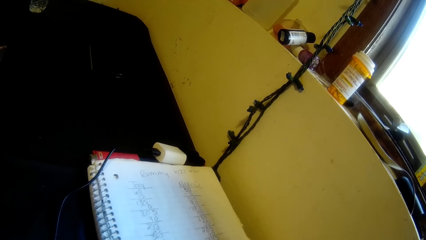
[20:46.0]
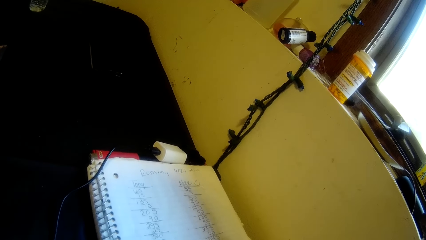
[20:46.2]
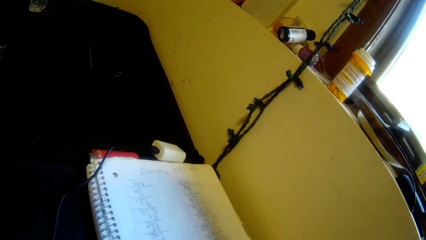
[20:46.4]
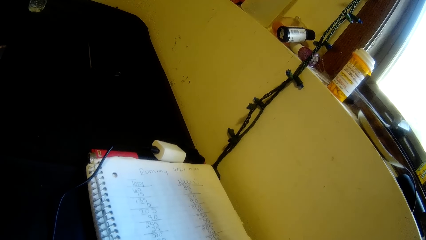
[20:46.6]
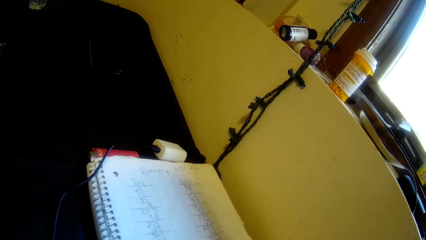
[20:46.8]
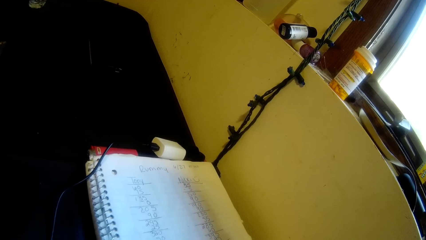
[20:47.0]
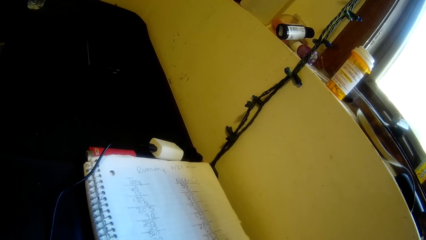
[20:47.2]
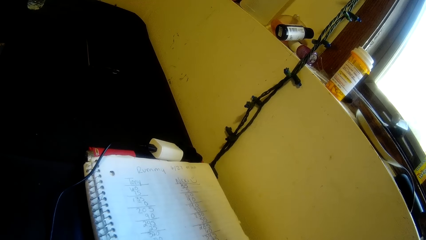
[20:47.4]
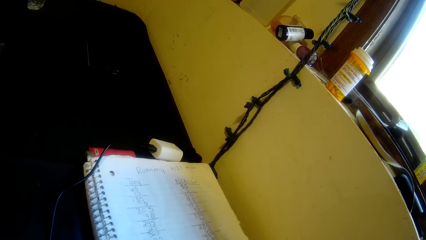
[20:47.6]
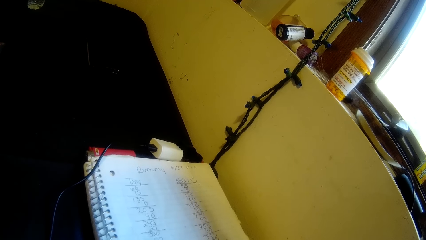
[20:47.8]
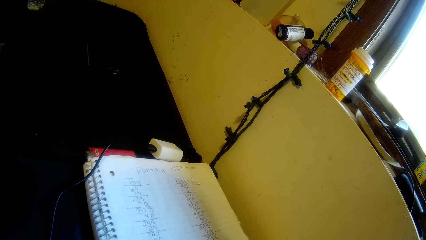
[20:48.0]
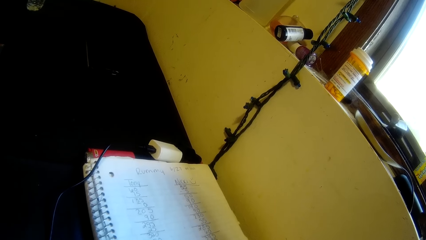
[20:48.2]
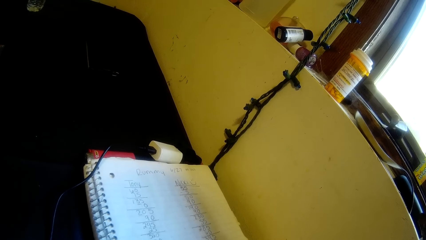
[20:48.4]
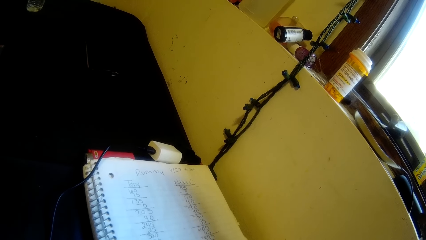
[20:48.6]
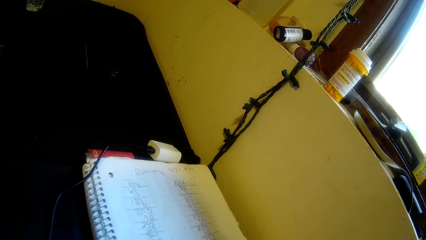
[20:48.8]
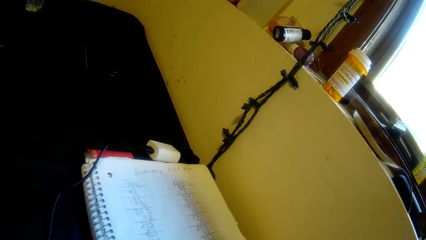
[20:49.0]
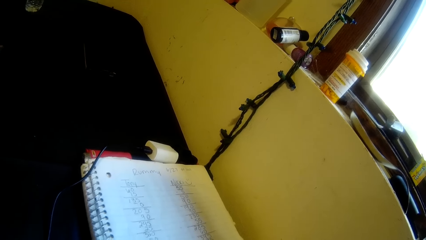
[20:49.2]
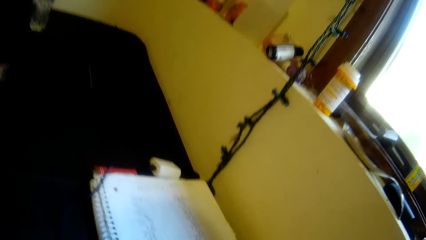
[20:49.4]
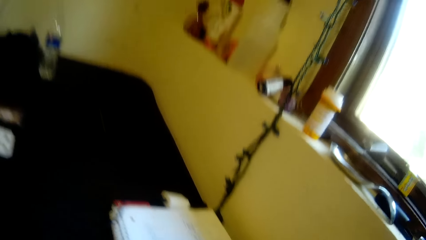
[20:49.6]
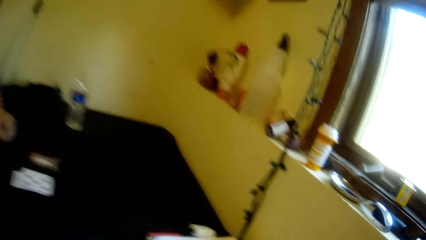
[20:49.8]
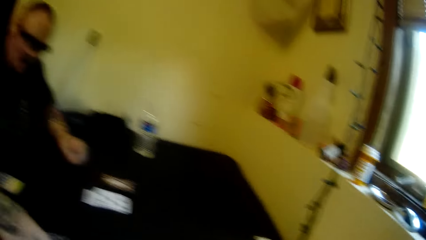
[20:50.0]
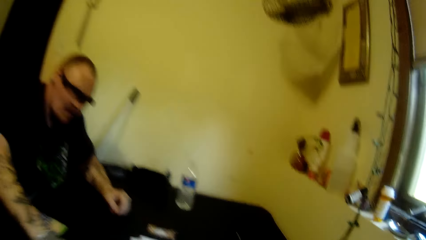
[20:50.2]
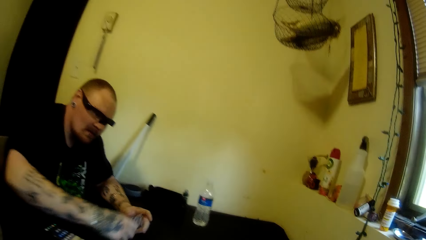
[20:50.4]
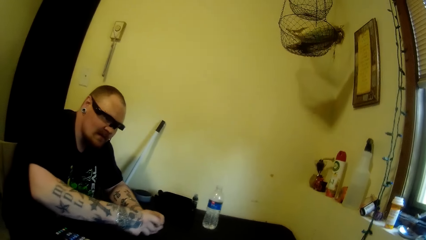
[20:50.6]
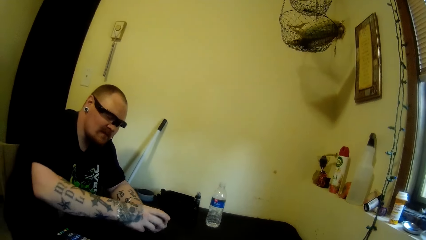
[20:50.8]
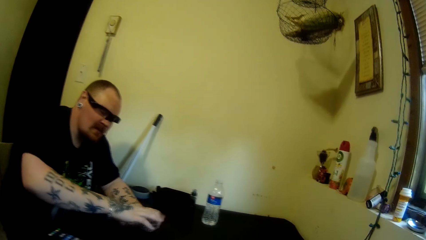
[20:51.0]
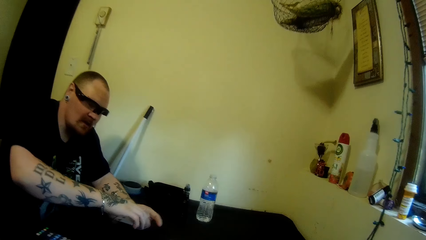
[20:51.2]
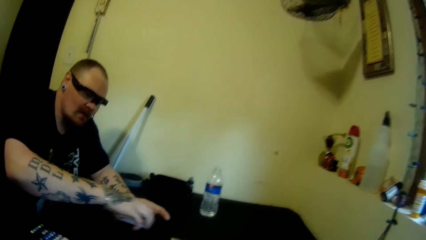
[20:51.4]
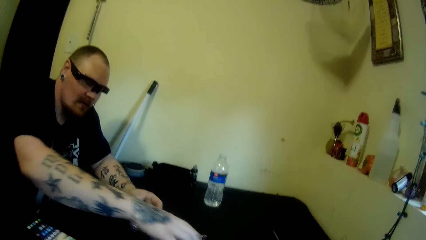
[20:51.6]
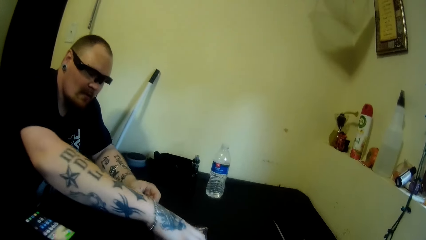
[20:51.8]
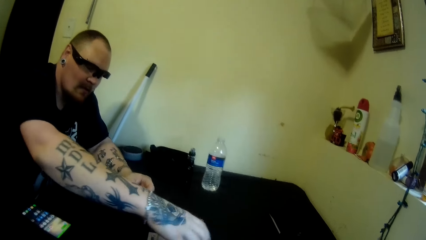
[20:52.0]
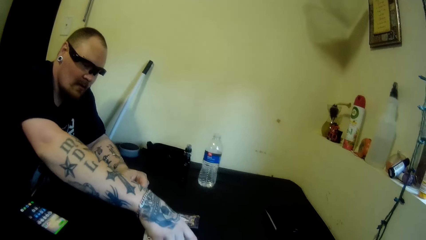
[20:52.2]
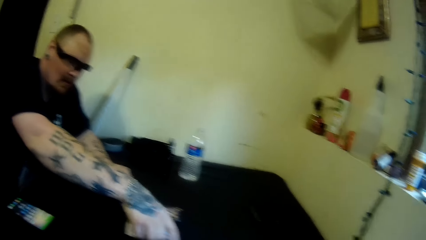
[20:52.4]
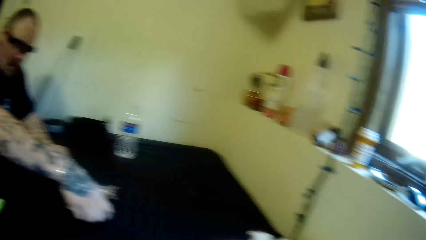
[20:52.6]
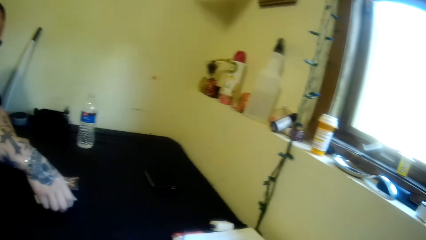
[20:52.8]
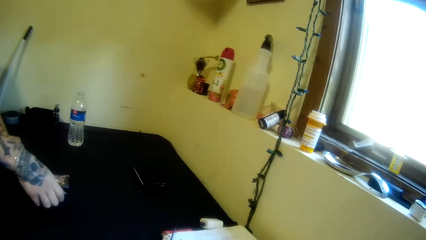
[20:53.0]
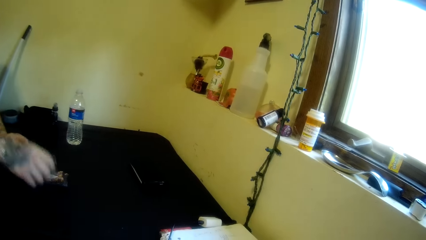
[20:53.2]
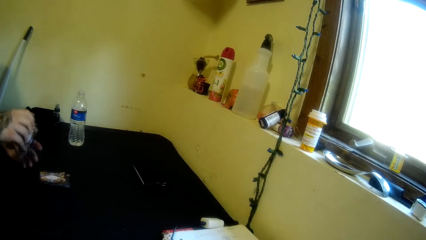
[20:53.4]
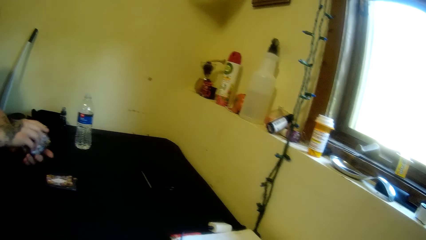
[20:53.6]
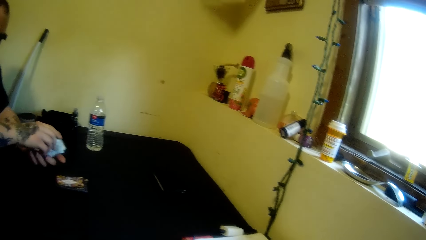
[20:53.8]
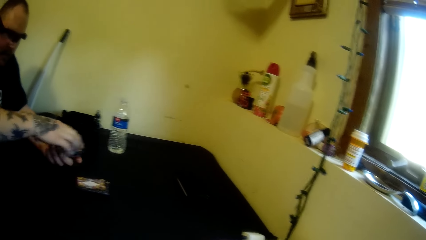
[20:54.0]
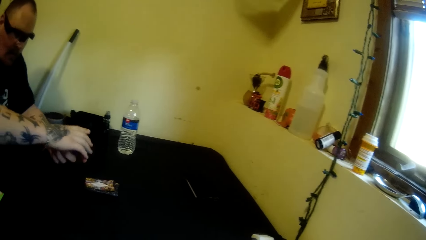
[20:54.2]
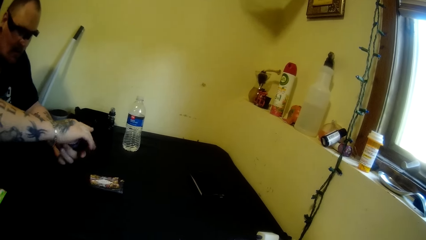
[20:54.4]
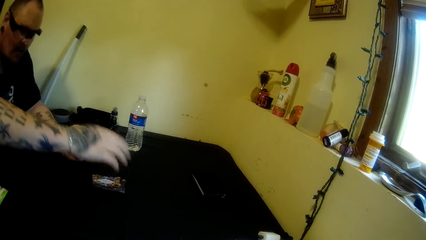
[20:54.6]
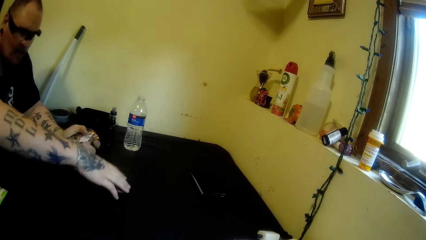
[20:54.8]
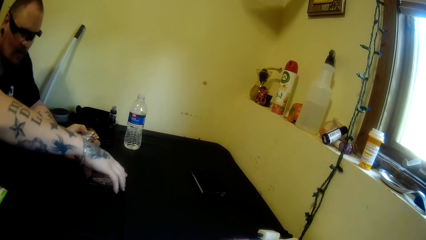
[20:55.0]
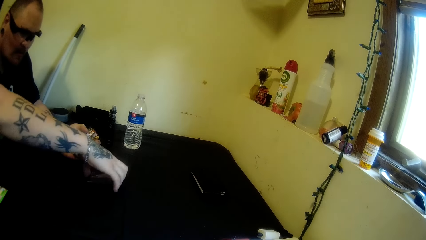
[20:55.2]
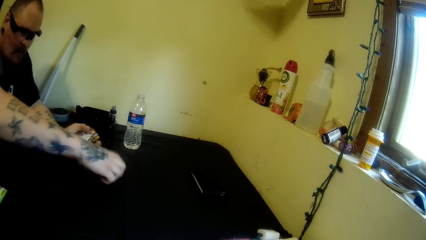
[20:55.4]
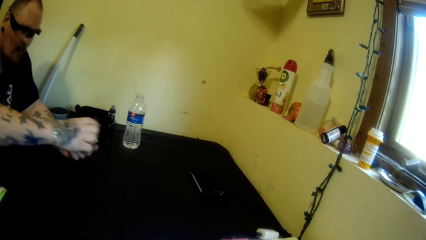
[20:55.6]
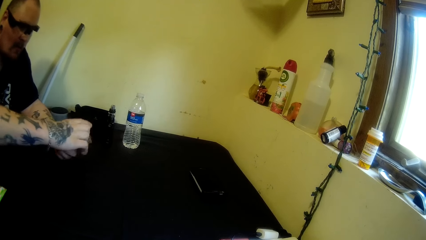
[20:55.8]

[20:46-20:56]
The camera wearer moves the head up. The man swings a hand, takes the playing cards, and swings a hand. The camera wearer moves the head right. The man picks a bunch of cards from the table, swings a hand, moves the playing cards to the left hand, holds the playing cards, swings a hand, collects the playing cards, and swings a hand.

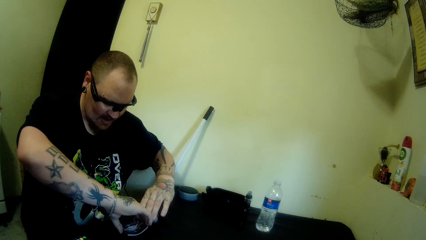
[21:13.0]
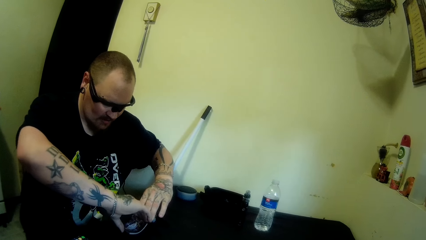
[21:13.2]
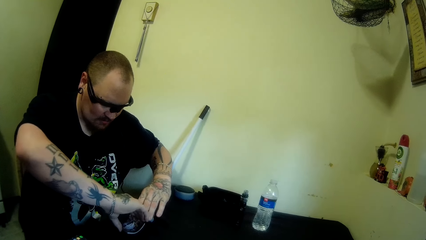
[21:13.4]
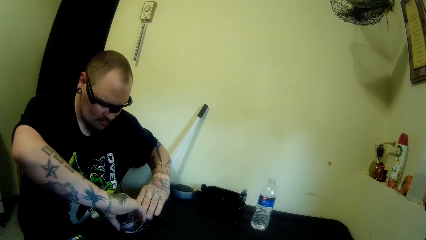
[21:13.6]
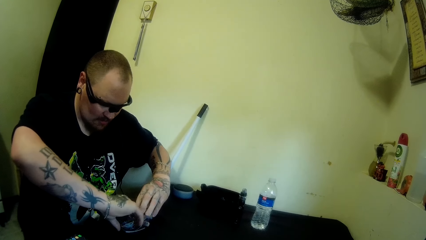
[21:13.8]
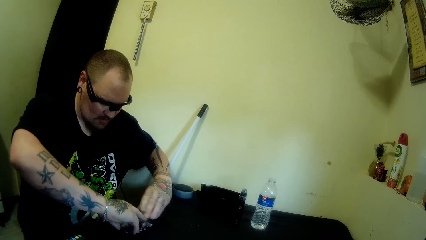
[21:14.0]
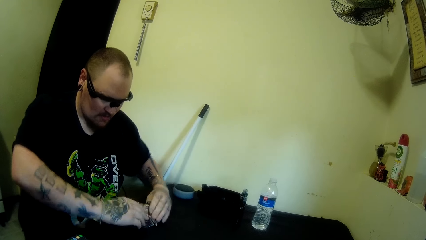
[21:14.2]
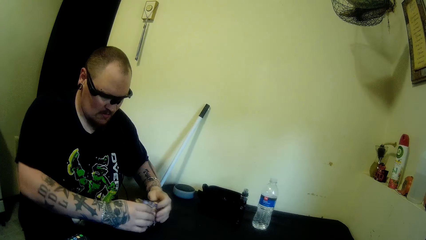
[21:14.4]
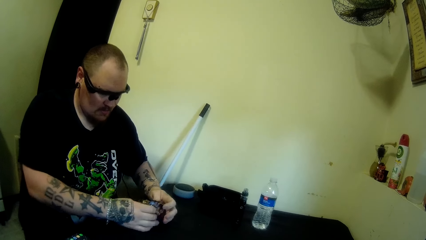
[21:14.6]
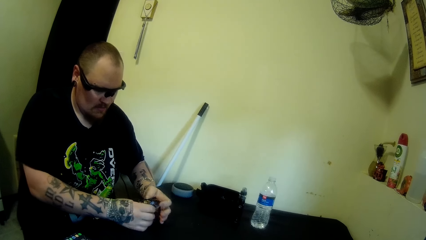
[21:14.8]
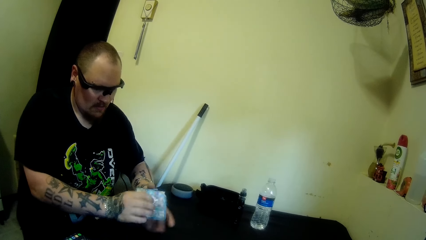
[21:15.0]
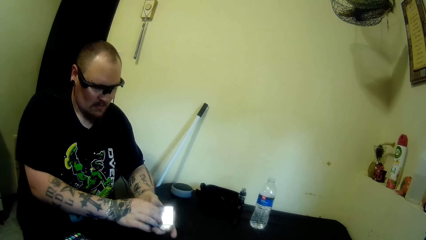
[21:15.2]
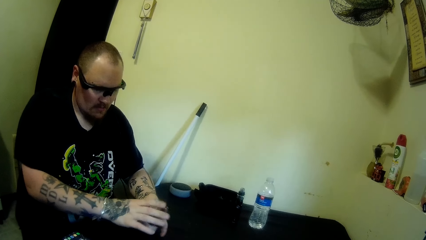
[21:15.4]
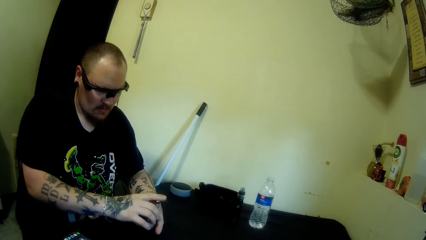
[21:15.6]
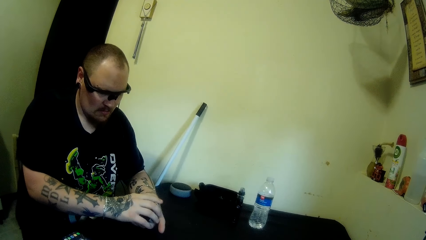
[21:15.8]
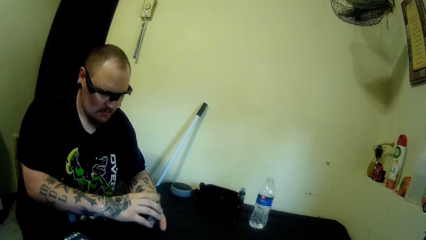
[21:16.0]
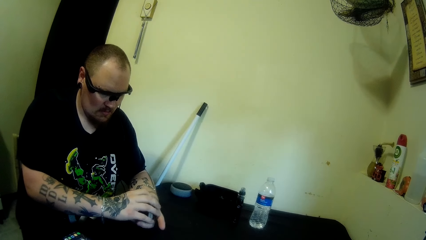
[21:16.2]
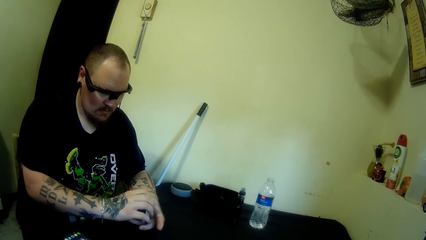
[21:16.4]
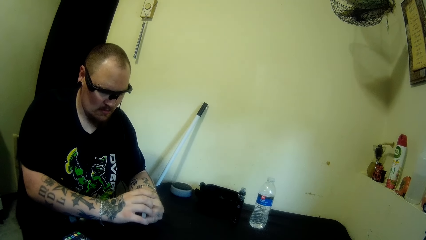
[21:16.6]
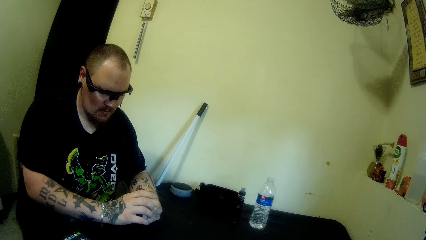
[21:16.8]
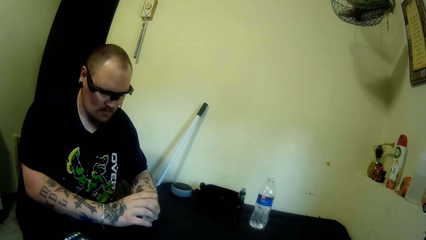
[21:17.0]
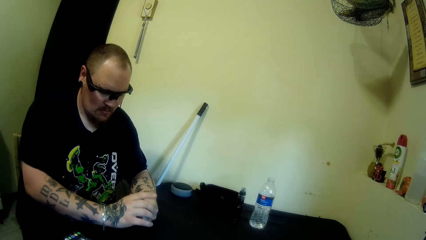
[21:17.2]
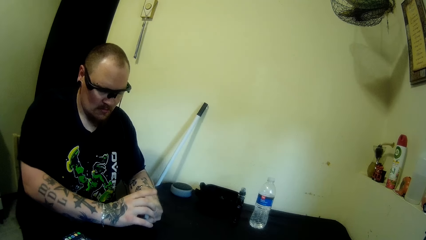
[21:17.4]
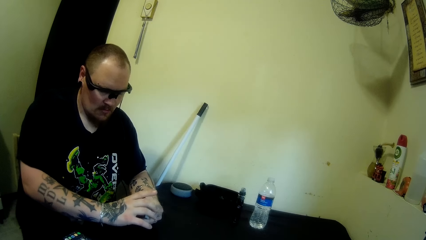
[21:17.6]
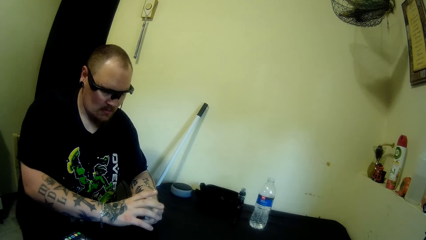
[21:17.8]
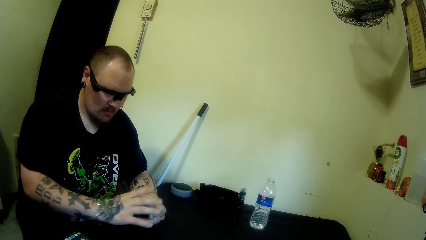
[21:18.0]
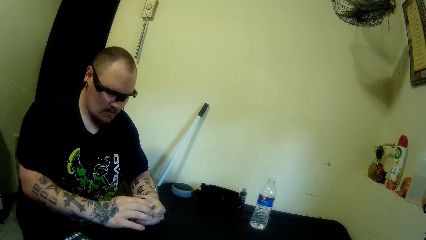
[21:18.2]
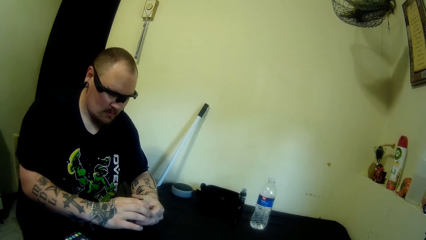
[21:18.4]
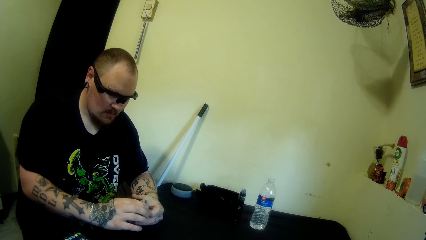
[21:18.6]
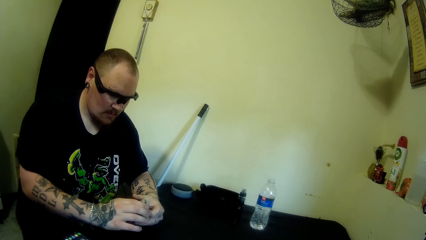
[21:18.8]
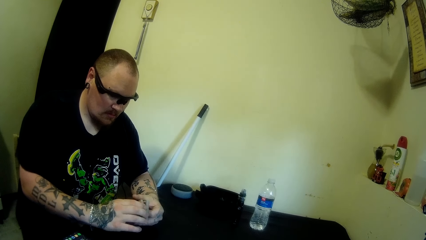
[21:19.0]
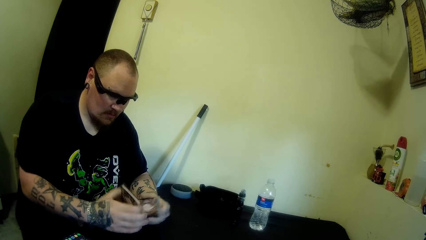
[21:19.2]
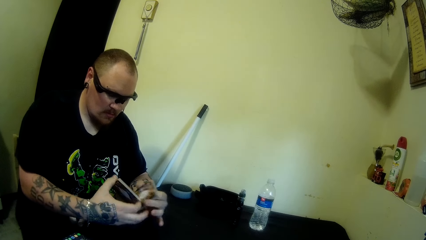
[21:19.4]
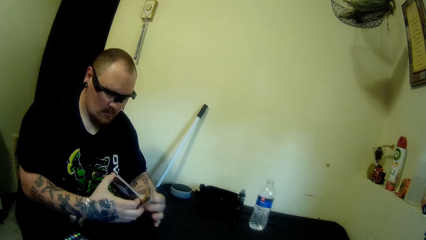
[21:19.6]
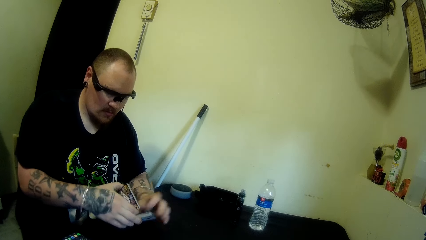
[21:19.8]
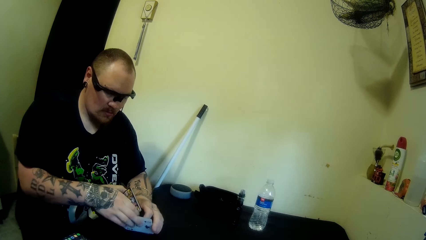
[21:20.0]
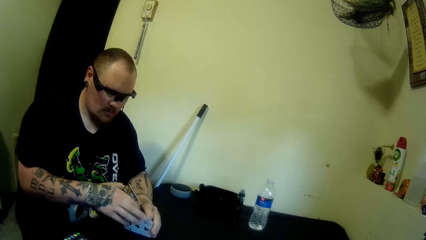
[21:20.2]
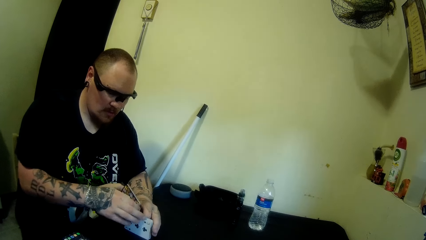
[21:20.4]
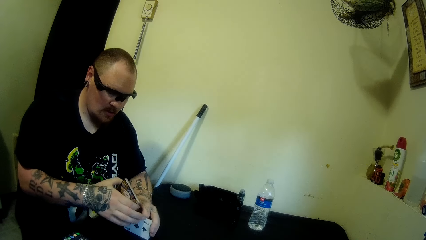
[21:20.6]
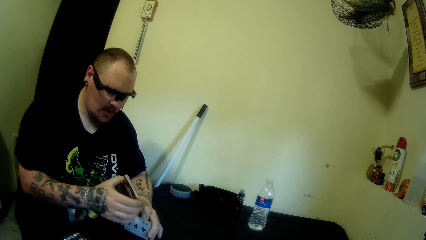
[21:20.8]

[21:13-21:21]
The man swings a hand, turns the playing cards, holds the playing card, swings a hand, holds the playing card, swings a hand, and holds the playing card.
